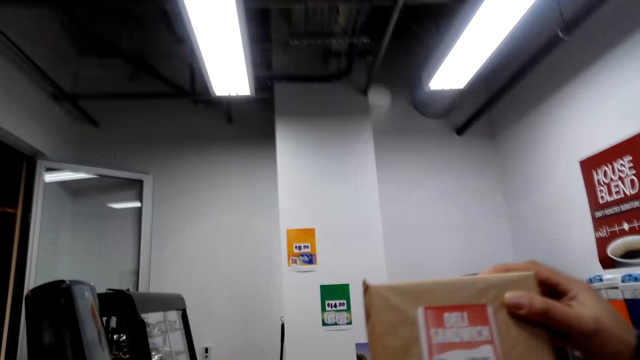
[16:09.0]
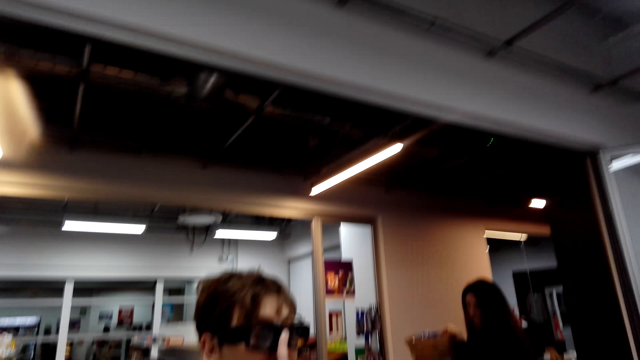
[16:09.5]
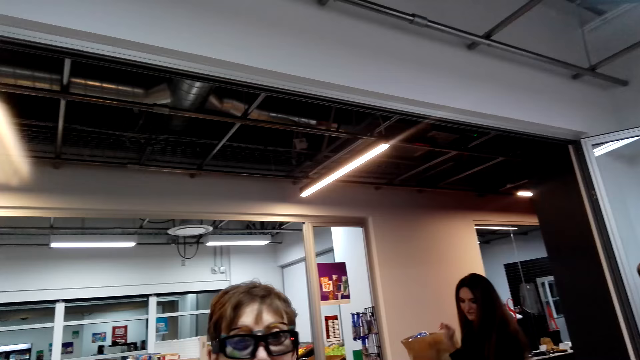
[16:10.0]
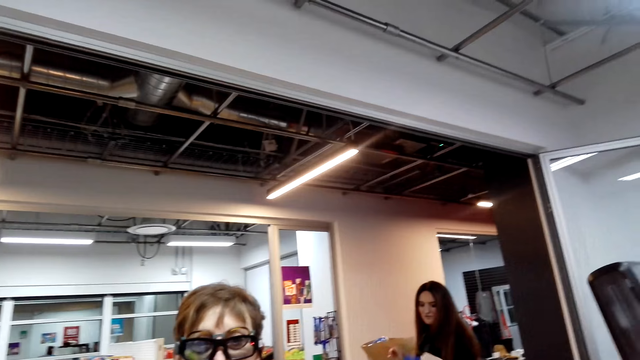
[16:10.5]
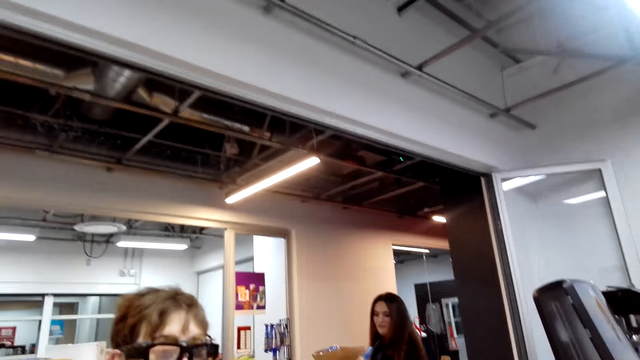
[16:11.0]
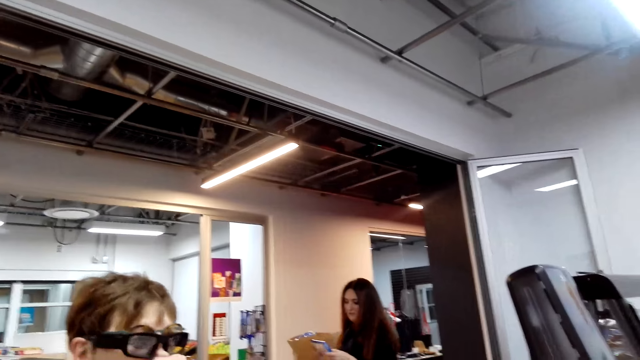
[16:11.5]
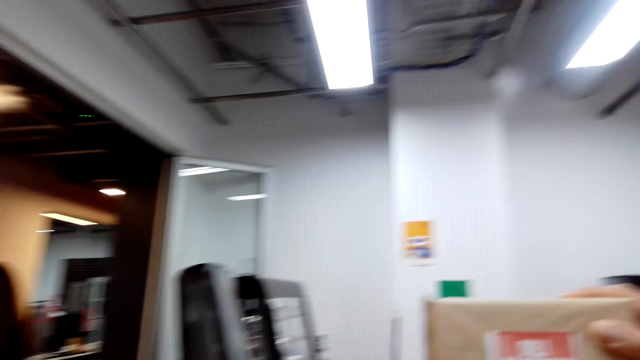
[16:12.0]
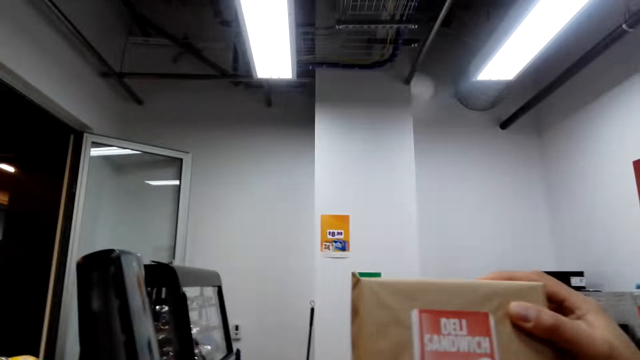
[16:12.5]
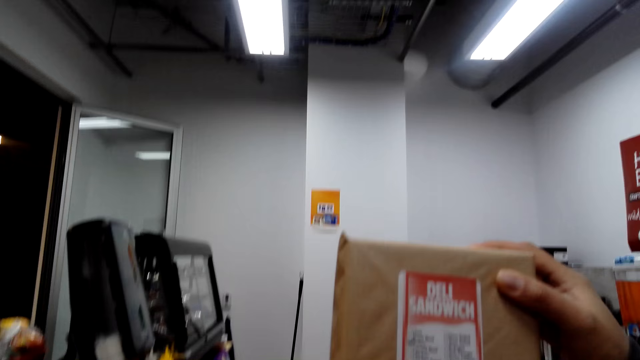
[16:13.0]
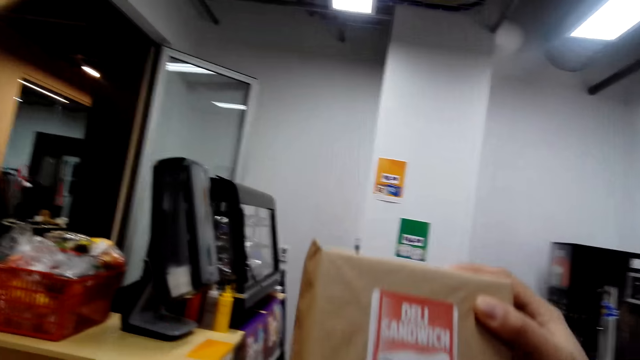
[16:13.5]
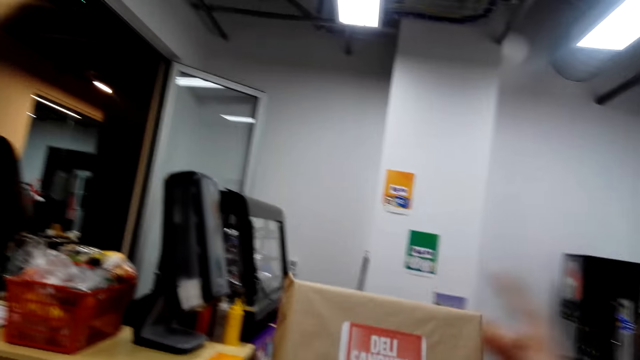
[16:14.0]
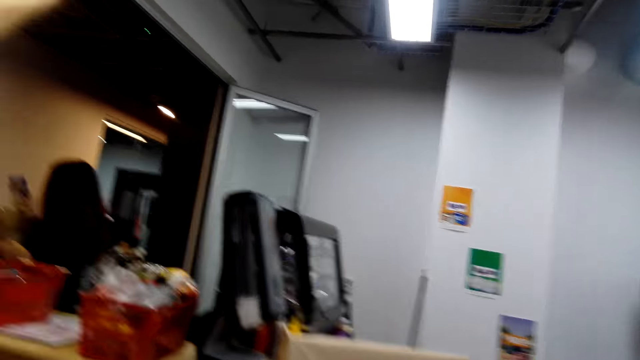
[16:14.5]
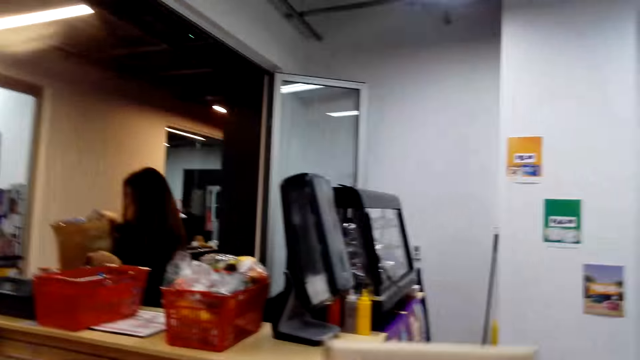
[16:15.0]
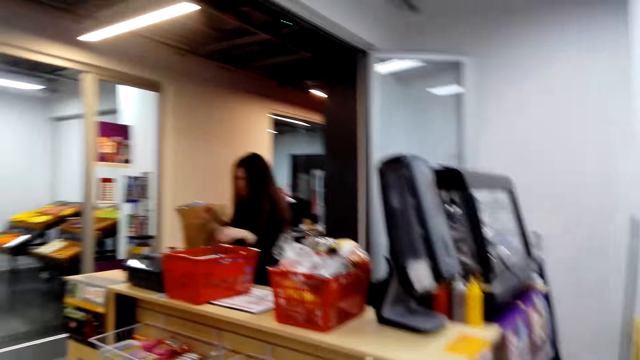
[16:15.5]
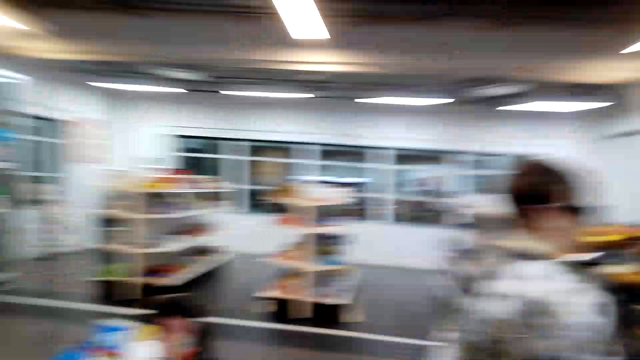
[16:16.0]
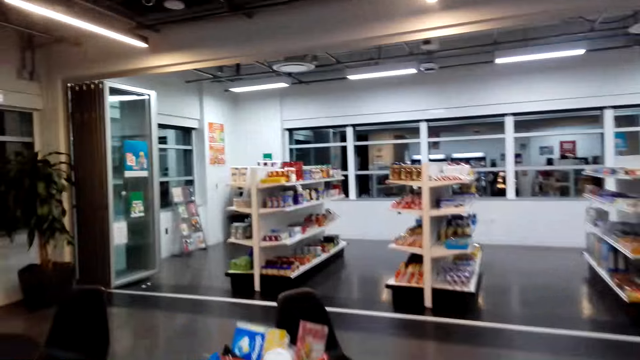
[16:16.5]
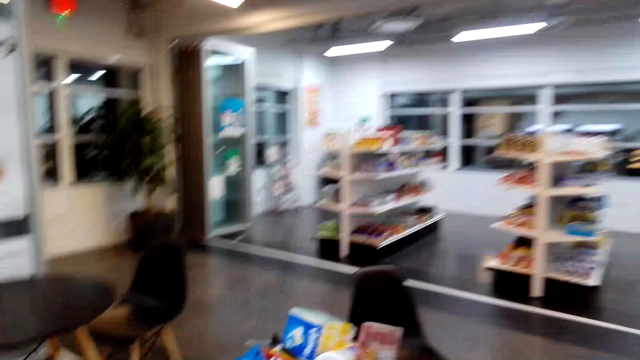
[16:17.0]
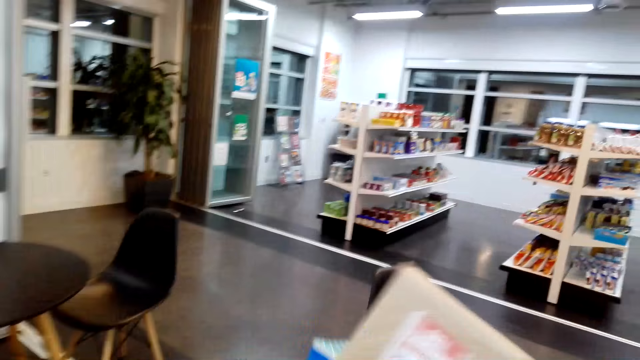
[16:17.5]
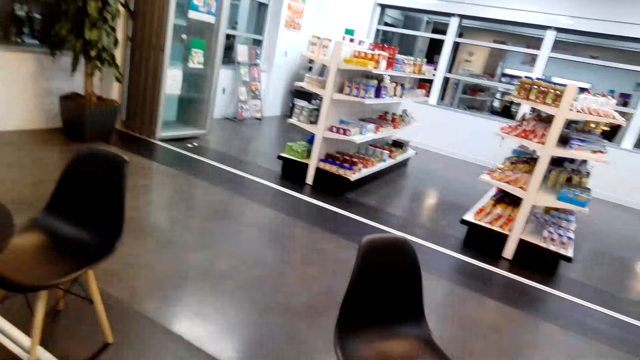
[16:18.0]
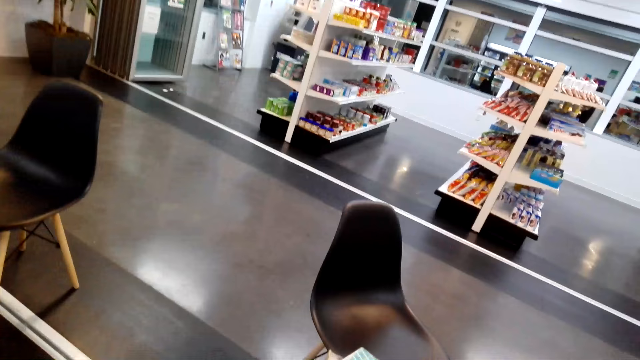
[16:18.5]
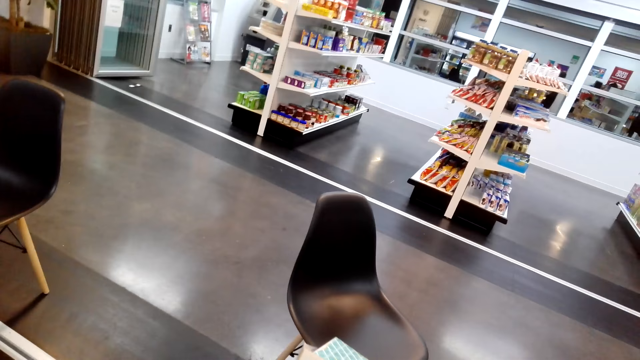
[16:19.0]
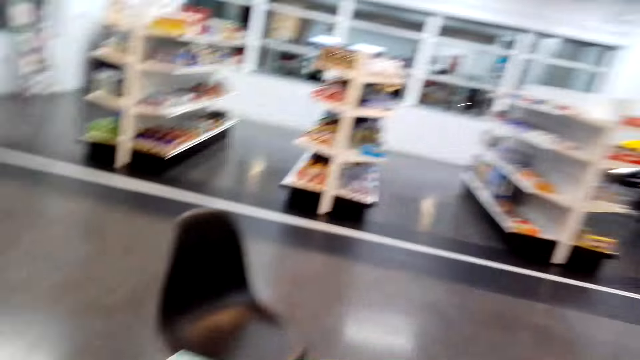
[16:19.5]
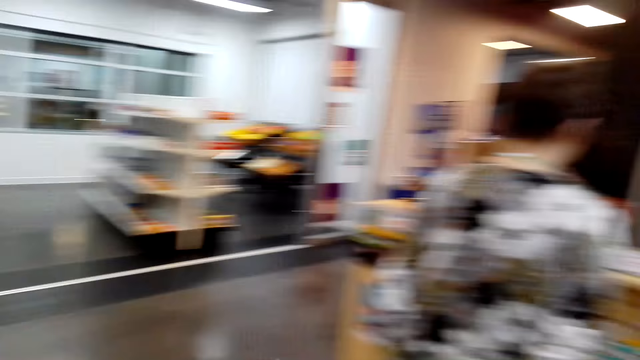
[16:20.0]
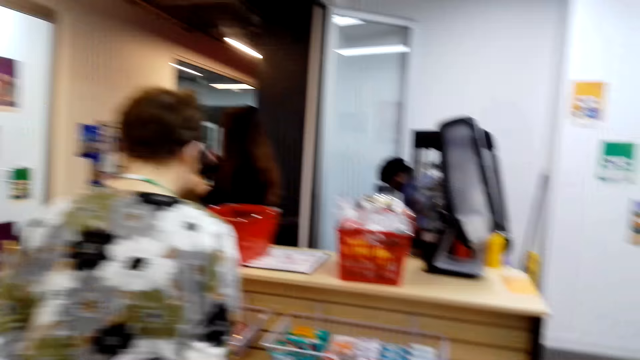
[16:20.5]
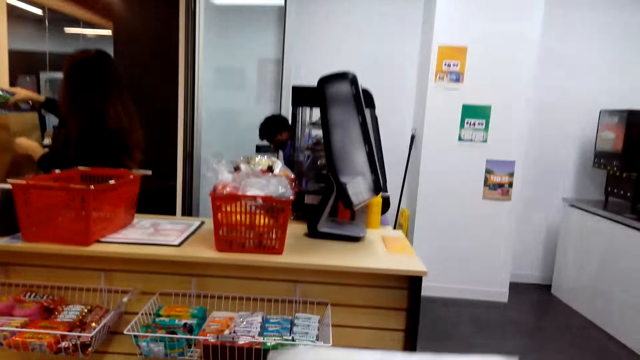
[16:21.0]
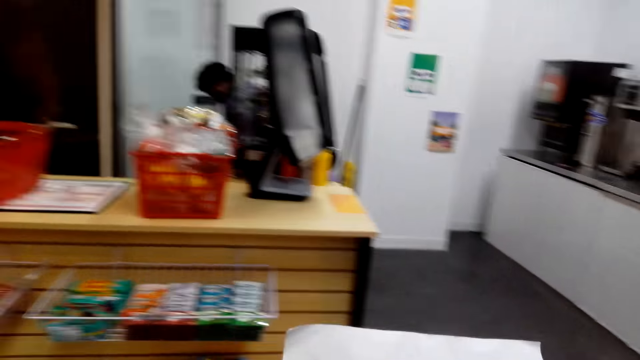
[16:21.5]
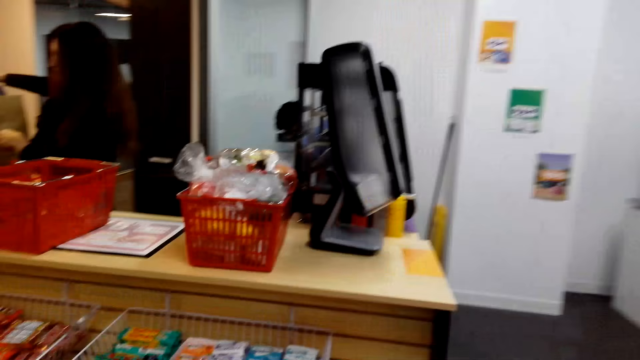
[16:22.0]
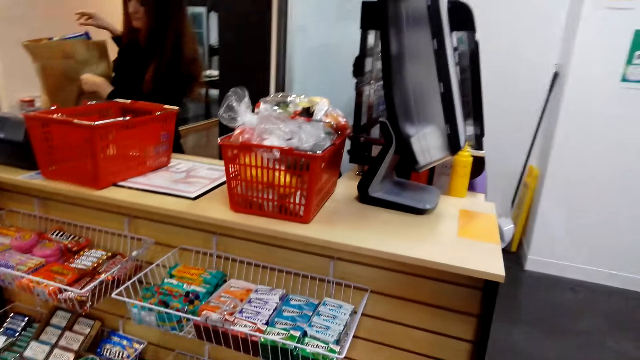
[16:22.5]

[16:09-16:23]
A lady stands in the store. Another lady stands in the counter. The camera wearer holds a bag of sandwich in the store. They walk around in the store. They put the sandwich in the basket. The first lady stands in the store.

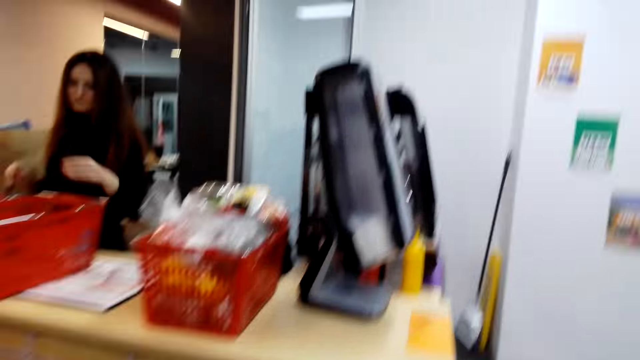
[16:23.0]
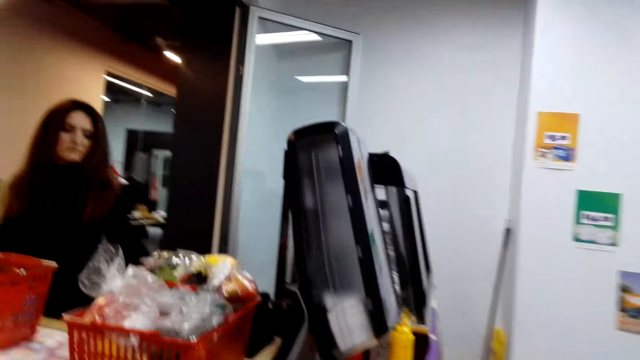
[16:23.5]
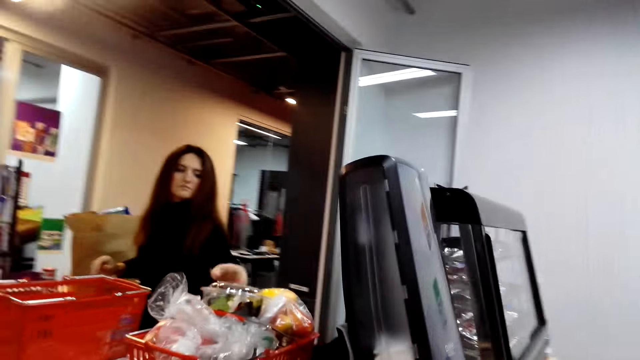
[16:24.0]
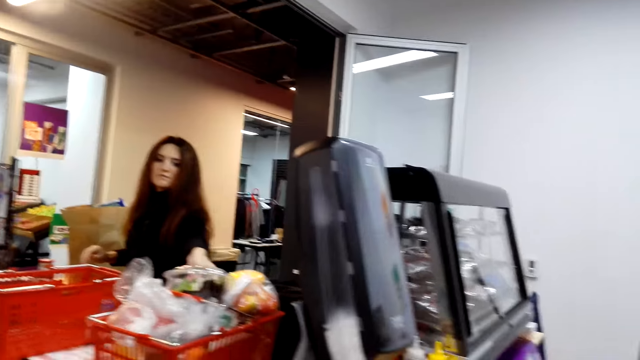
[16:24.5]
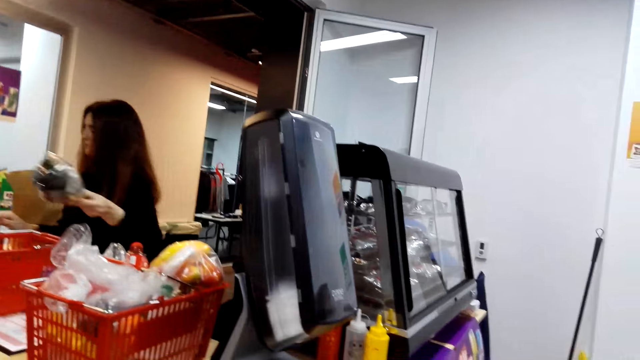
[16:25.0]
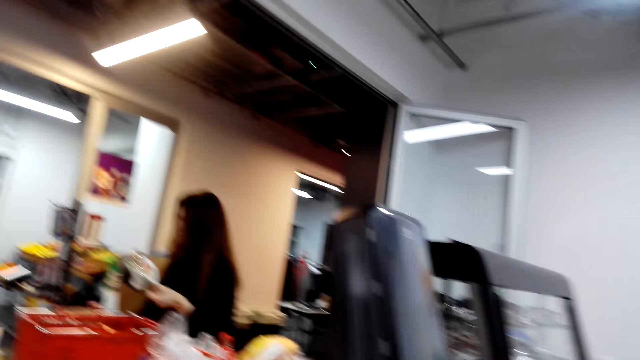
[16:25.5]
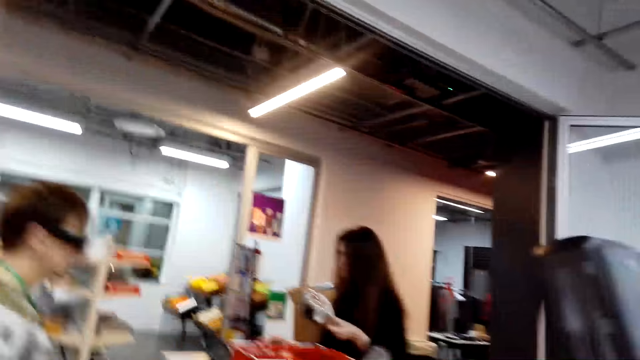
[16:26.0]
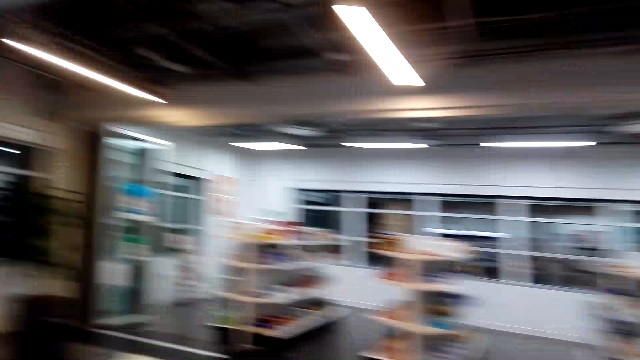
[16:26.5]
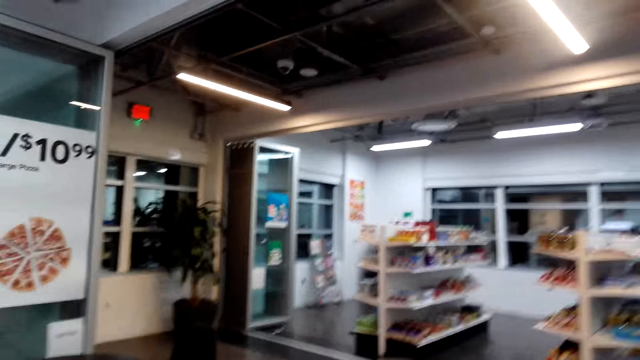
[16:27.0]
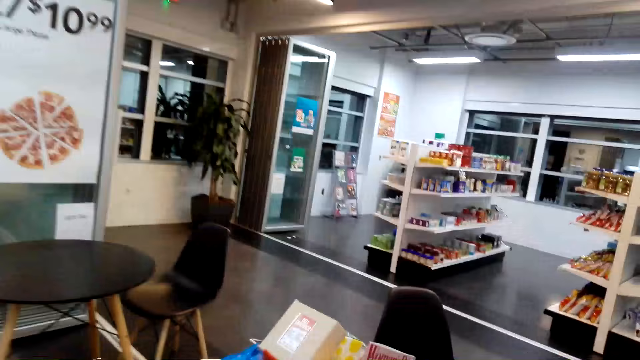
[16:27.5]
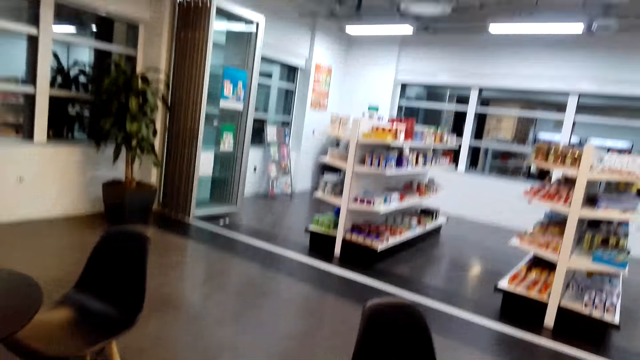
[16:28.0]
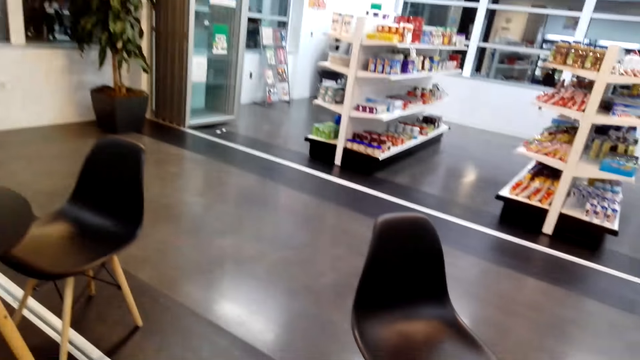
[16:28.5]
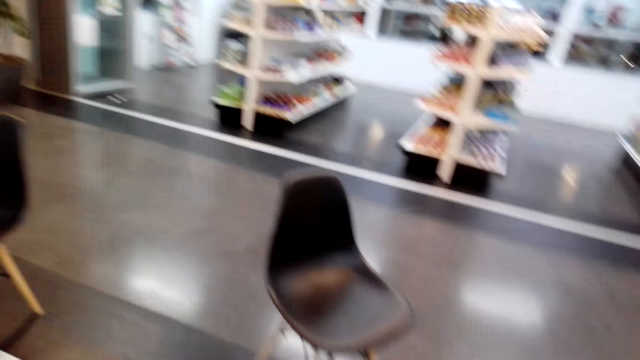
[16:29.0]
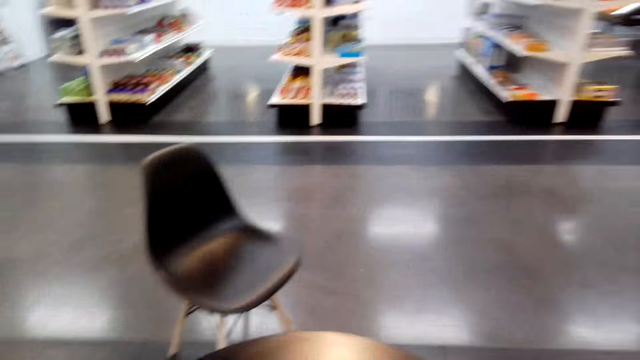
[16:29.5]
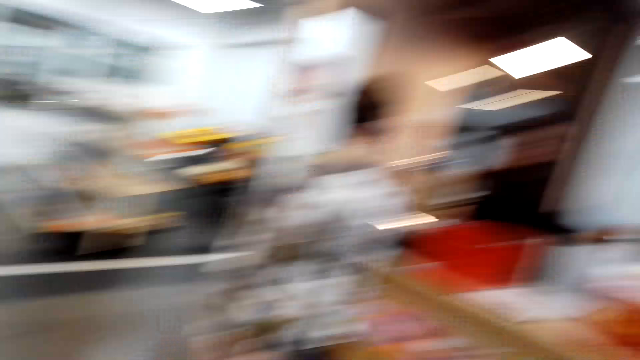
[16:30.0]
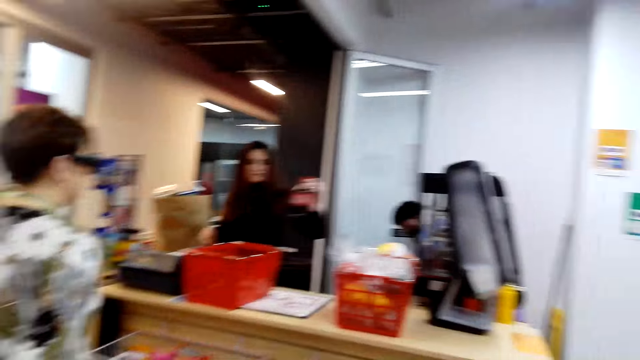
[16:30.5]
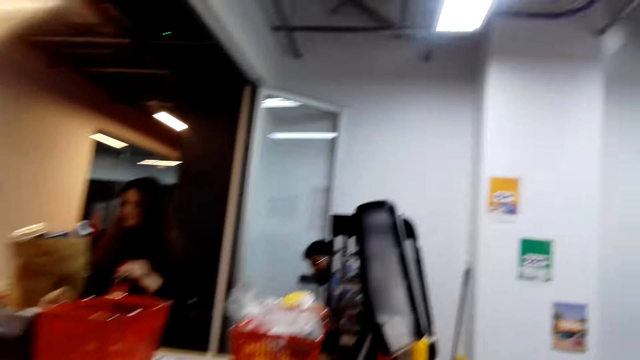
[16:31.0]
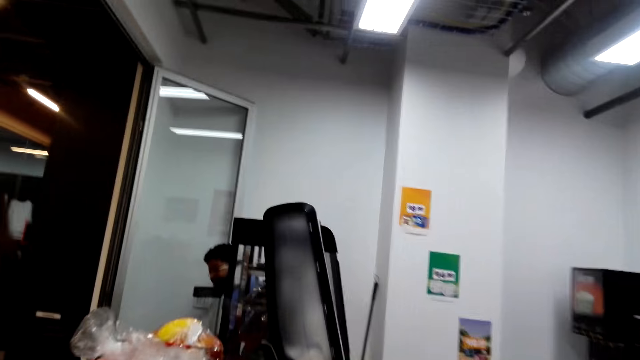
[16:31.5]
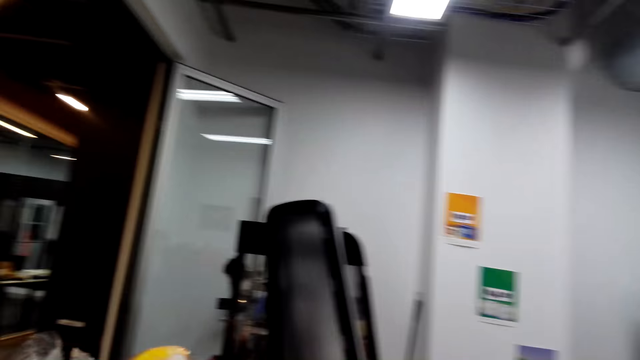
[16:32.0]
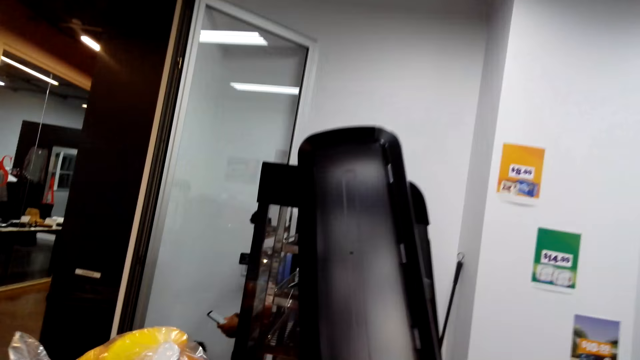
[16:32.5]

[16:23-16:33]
A lady keys in products at the cash register machine at the counter. A woman picks an item from the basket. The camera wearer walks around in the store. A man stands at the counter.
